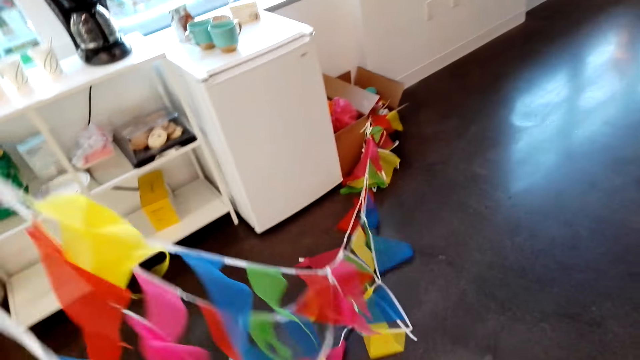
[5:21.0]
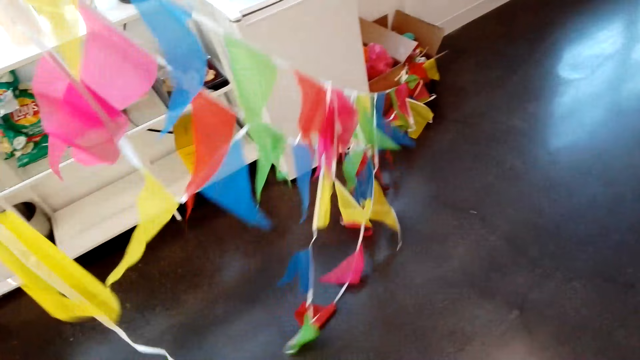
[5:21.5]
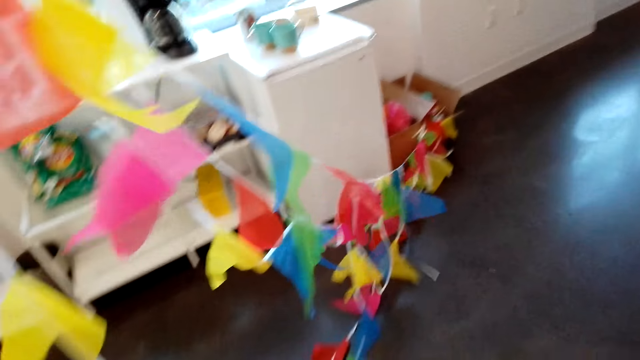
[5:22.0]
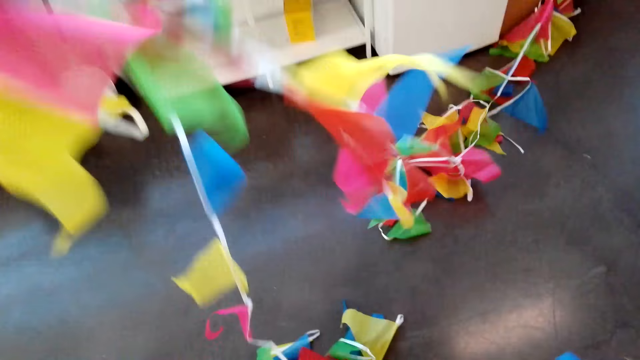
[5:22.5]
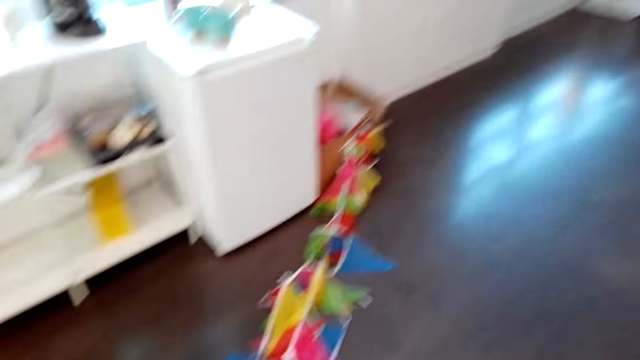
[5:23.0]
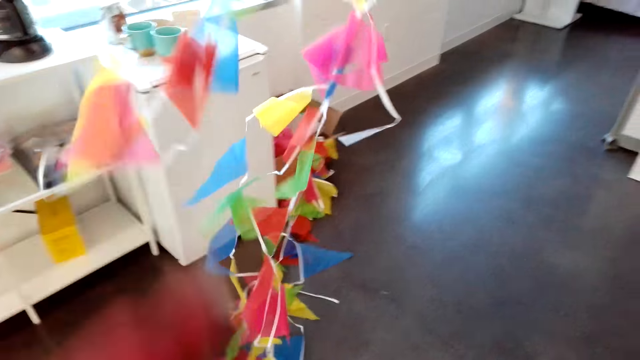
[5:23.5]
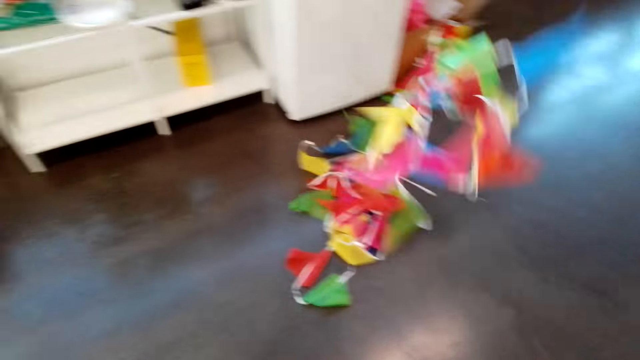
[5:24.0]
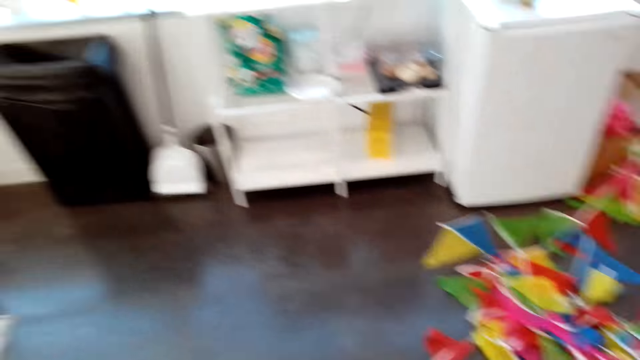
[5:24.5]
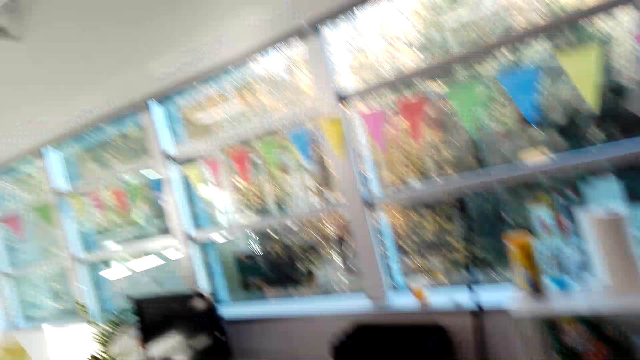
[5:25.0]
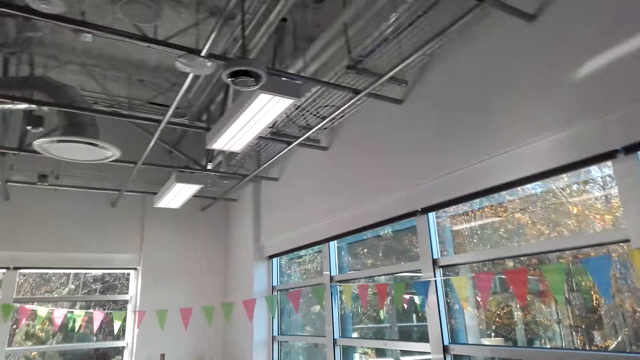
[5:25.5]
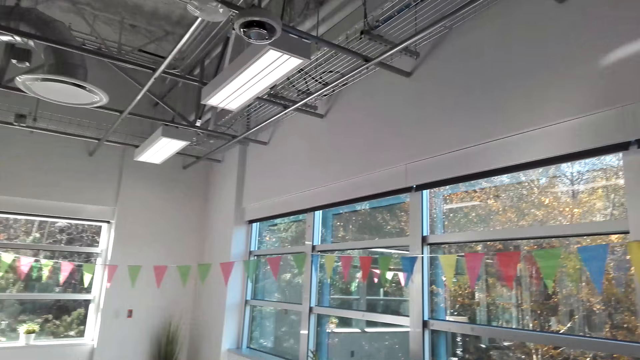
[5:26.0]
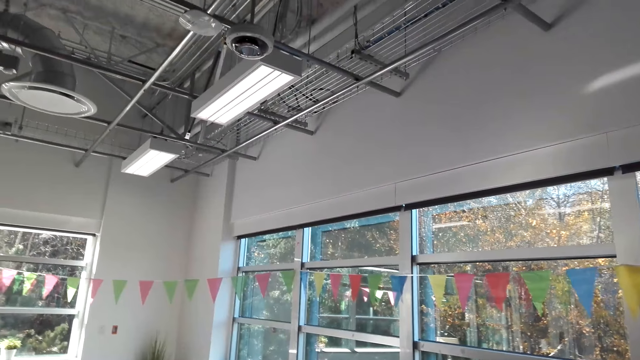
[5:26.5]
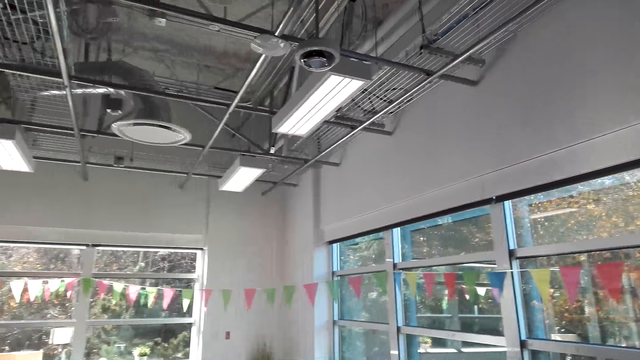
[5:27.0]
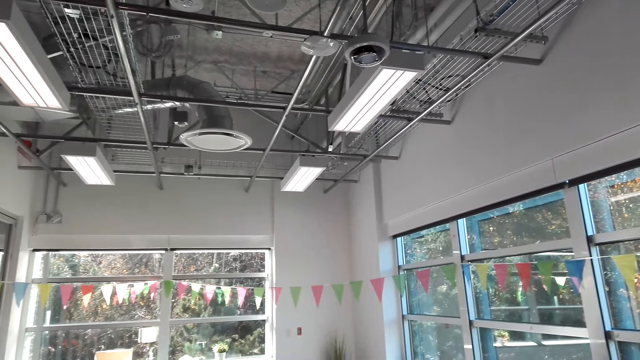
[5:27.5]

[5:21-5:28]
The camera wearer holds pieces of cloth. They throw the decorations.

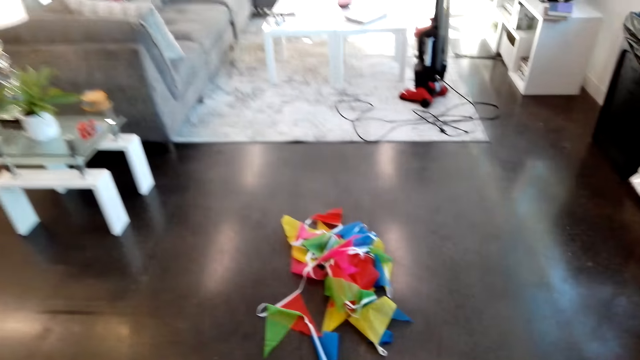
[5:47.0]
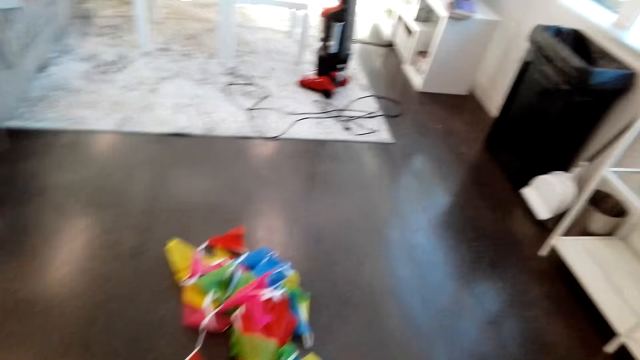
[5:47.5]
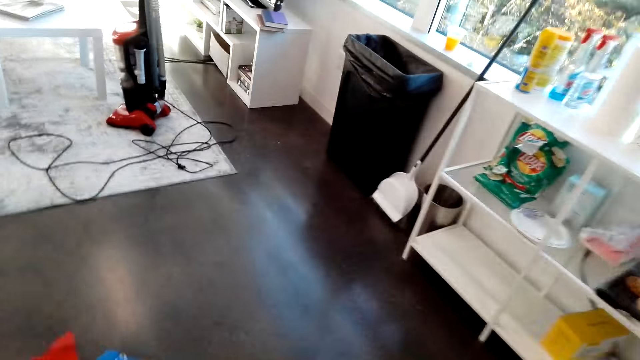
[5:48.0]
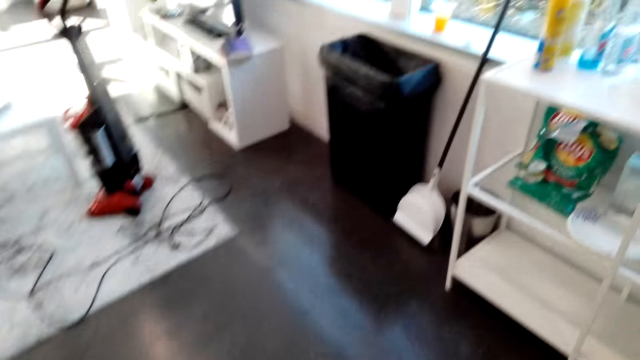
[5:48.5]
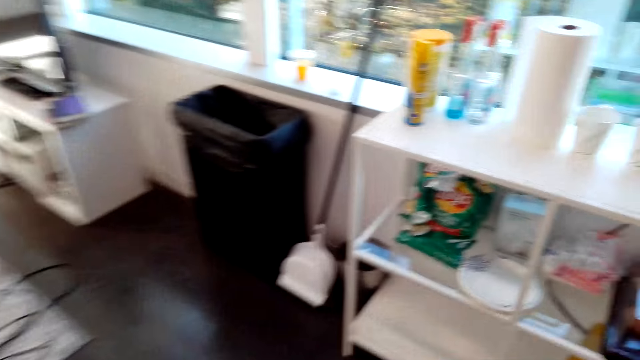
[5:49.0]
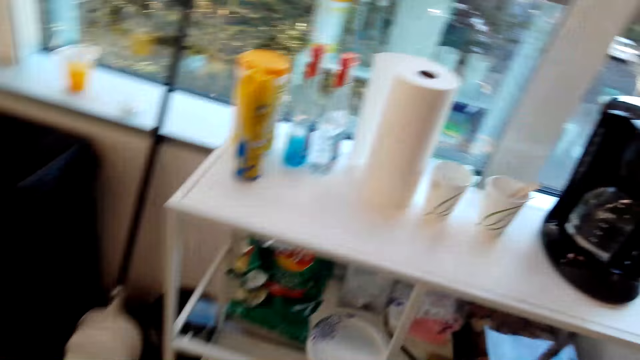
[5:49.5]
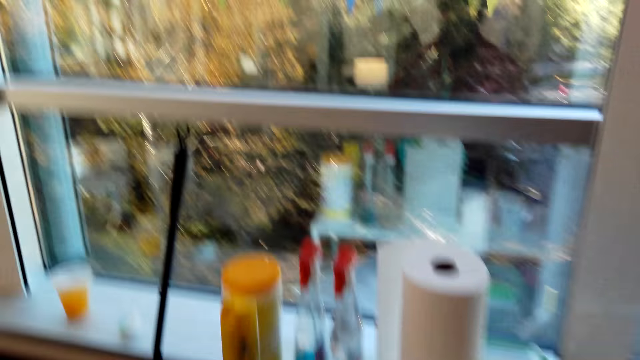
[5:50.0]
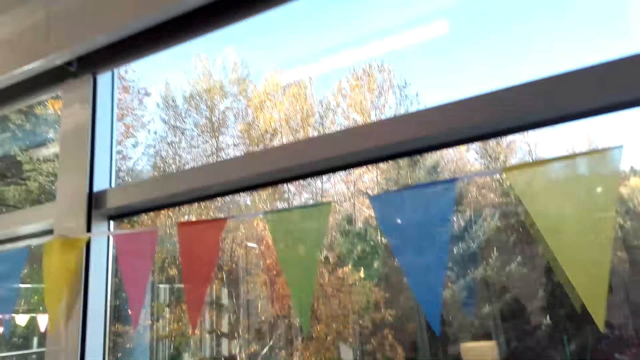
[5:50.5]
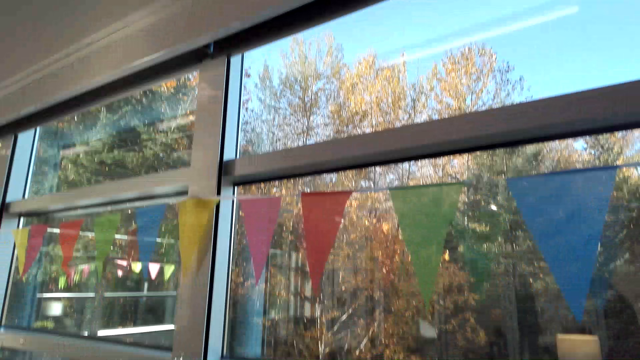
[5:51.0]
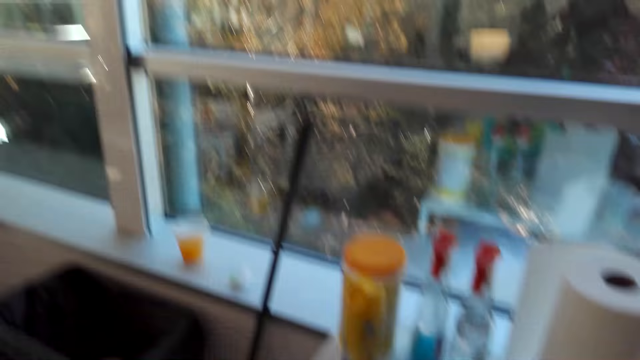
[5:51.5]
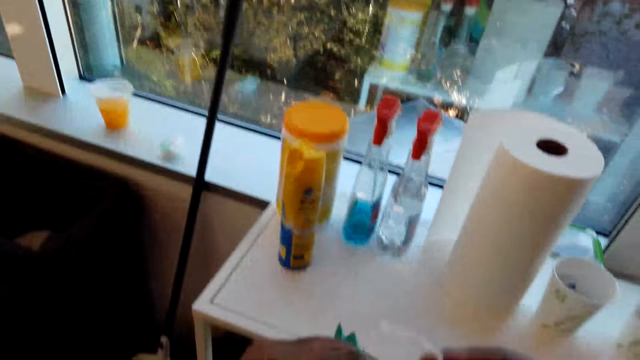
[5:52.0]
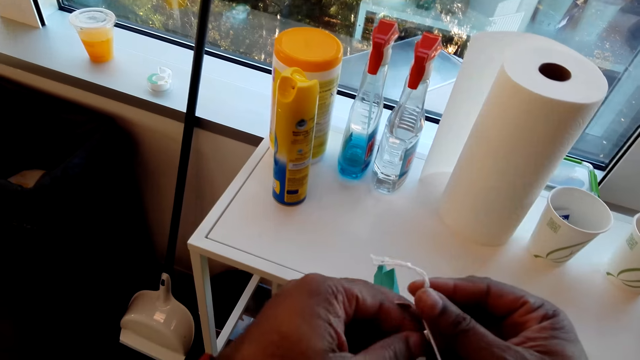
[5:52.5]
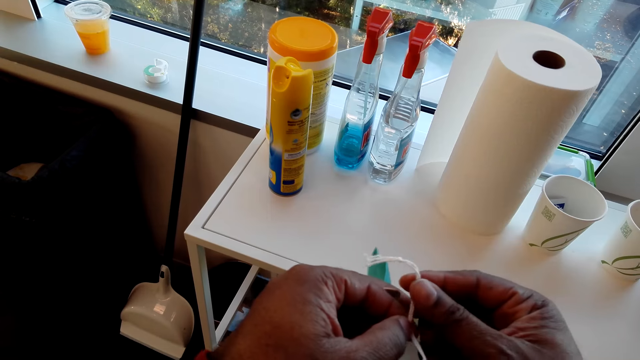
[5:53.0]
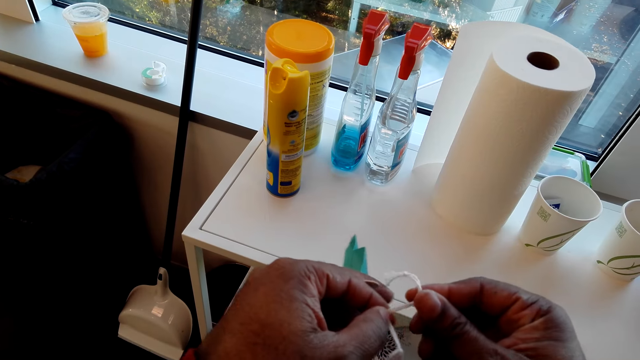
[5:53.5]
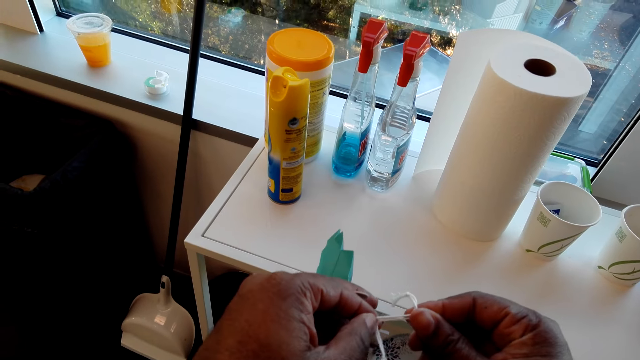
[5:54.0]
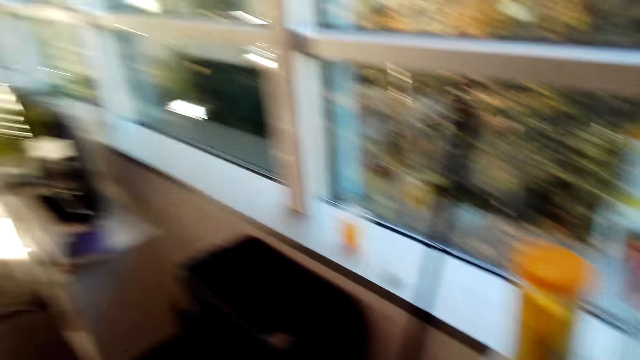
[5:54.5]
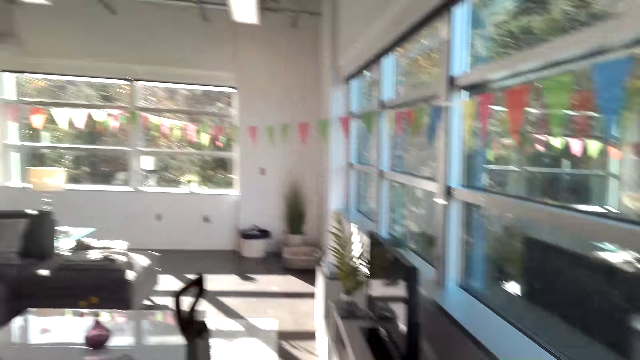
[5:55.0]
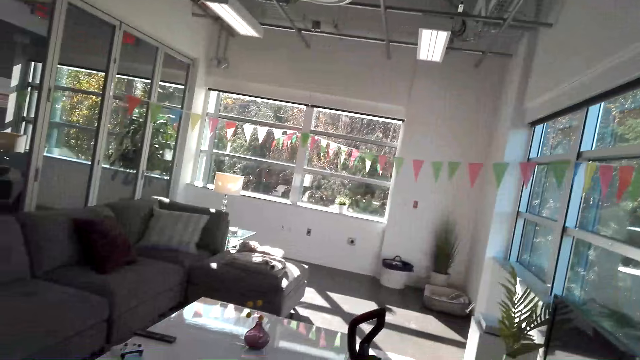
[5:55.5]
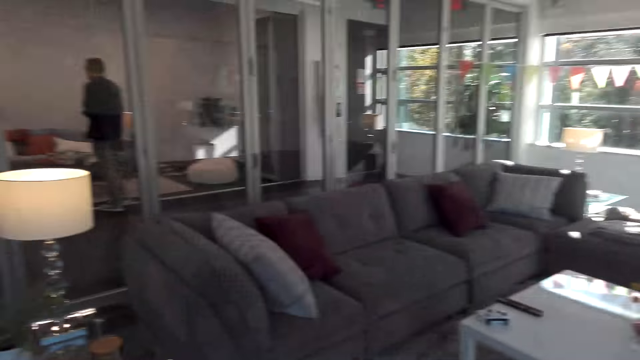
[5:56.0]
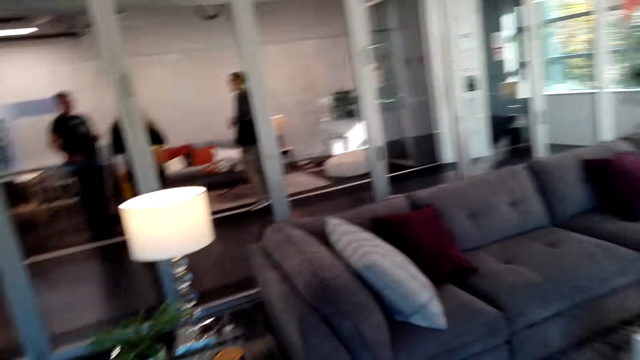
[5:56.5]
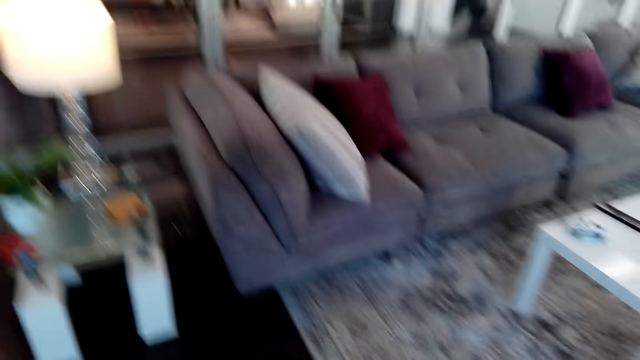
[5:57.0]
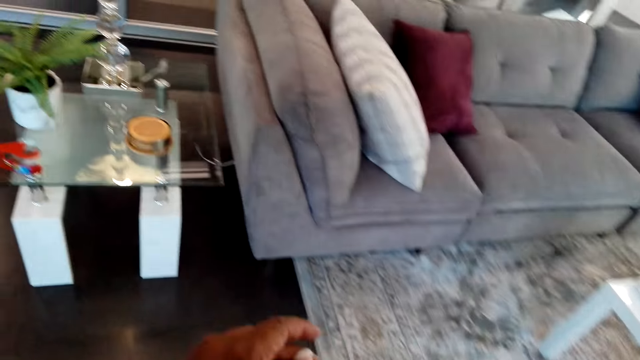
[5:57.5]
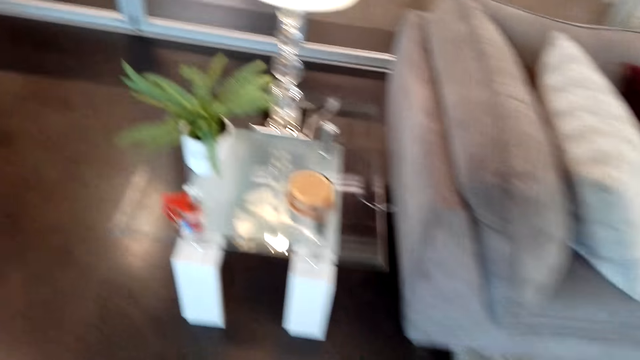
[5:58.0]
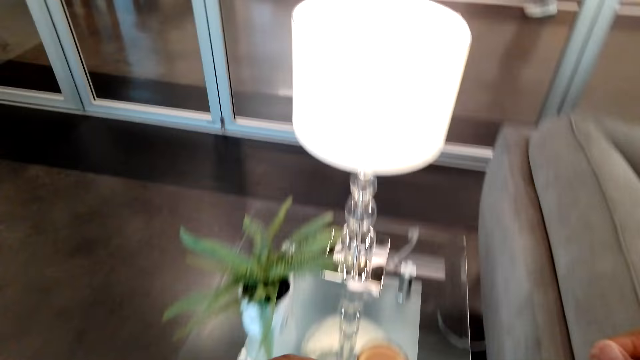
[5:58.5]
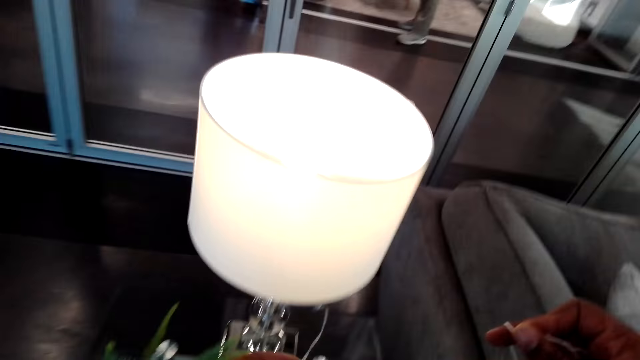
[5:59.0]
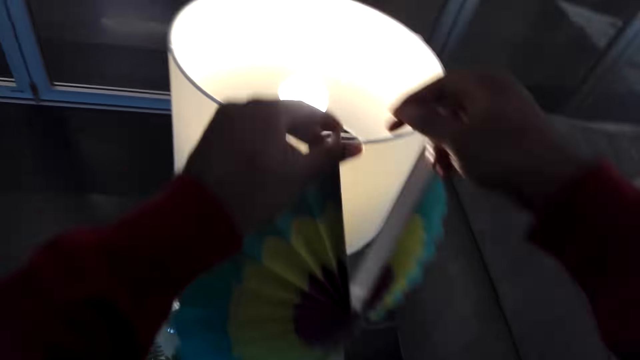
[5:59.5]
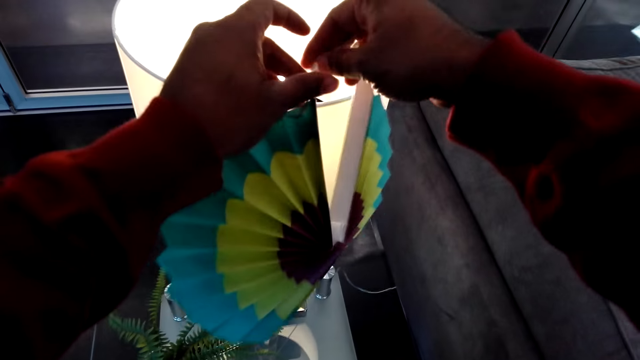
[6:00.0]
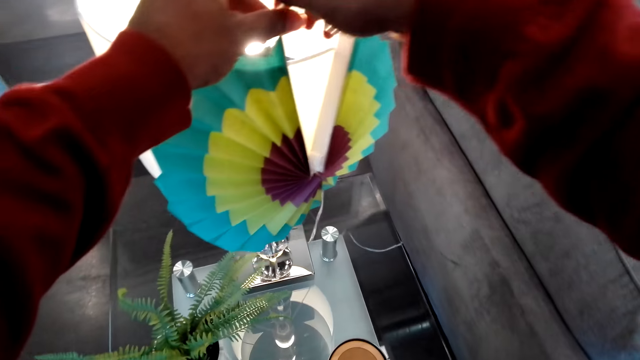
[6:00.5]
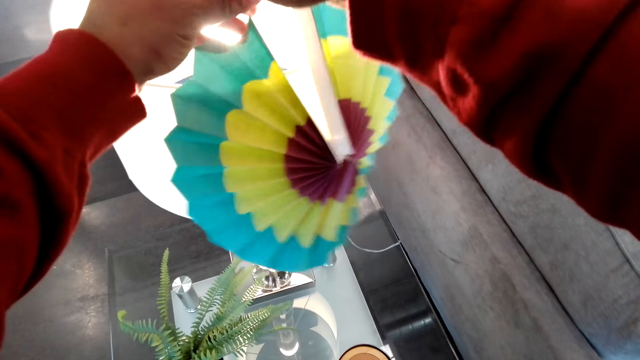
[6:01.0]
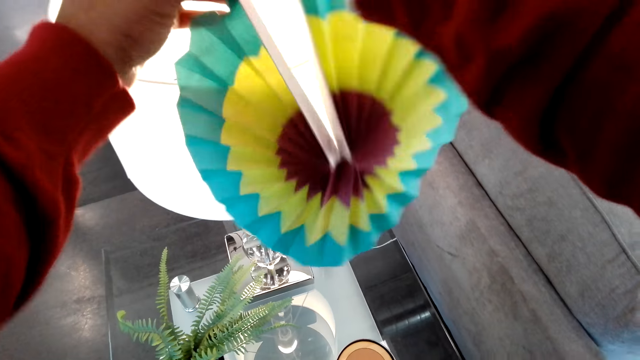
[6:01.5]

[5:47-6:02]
The camera wearer walks in the room. They hold a rope. They look around the room. They put a decoration against the lamp shade.
